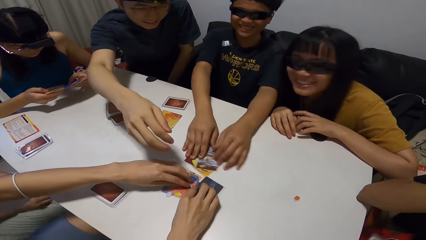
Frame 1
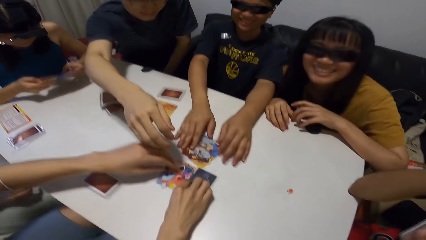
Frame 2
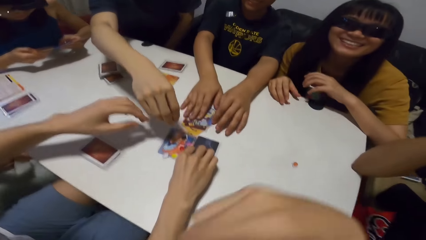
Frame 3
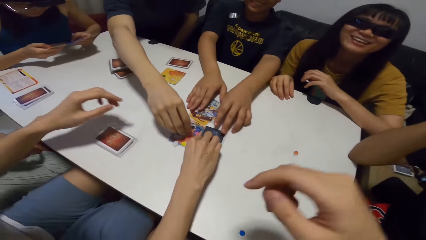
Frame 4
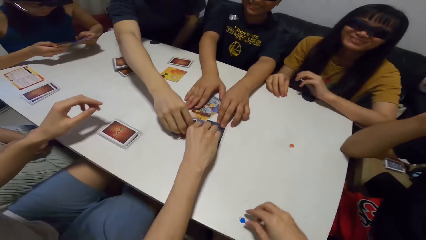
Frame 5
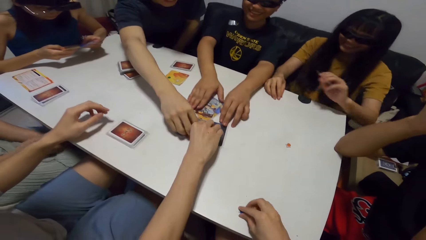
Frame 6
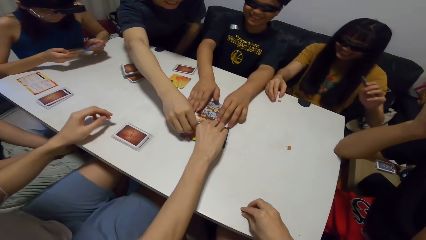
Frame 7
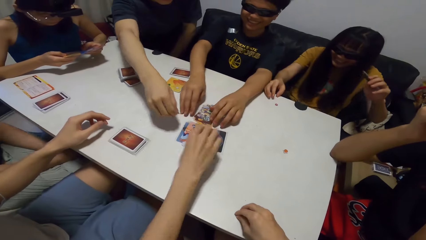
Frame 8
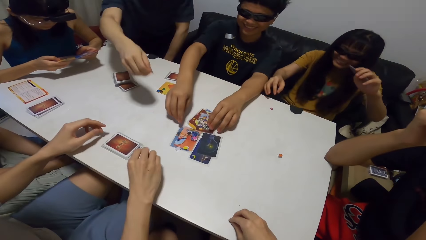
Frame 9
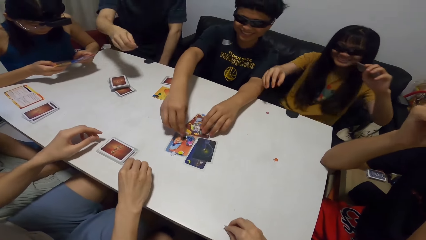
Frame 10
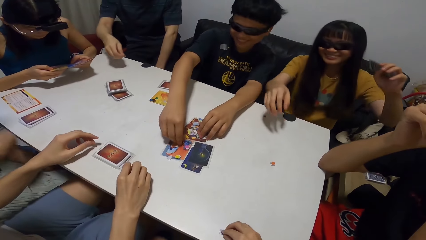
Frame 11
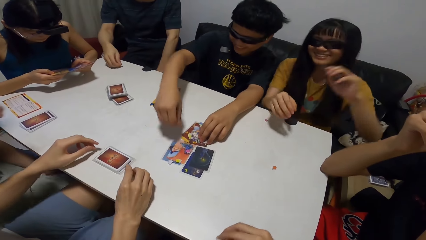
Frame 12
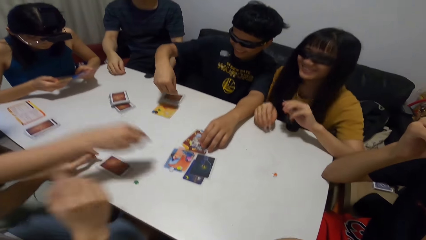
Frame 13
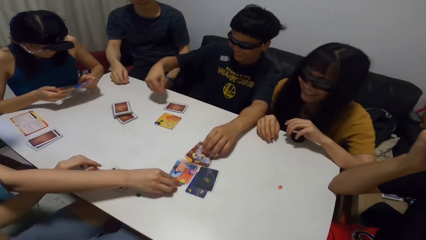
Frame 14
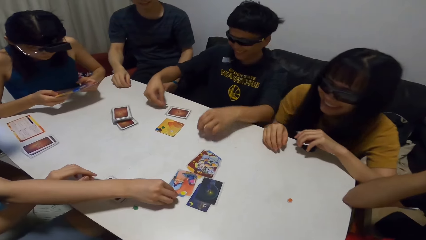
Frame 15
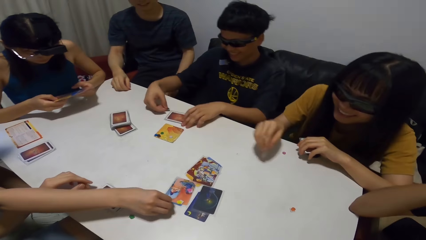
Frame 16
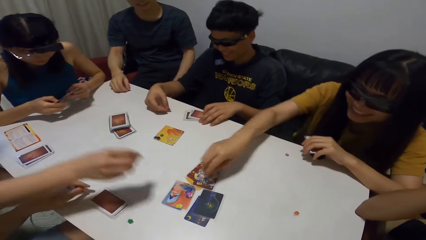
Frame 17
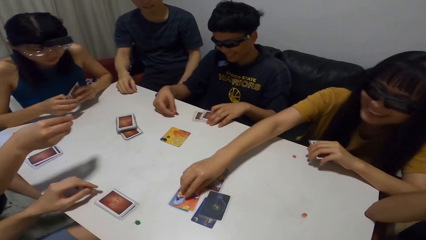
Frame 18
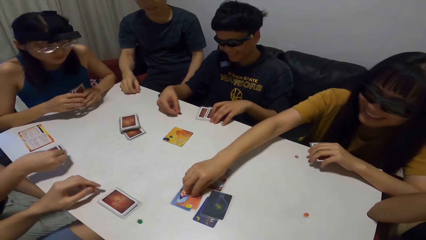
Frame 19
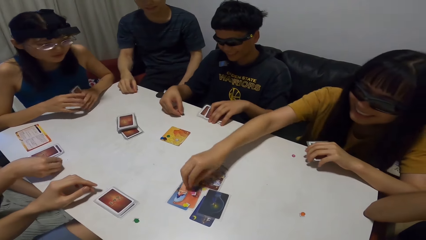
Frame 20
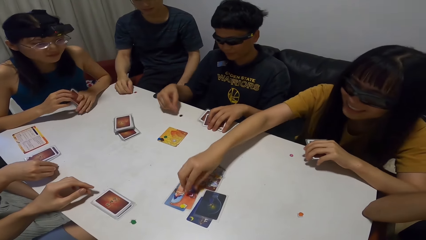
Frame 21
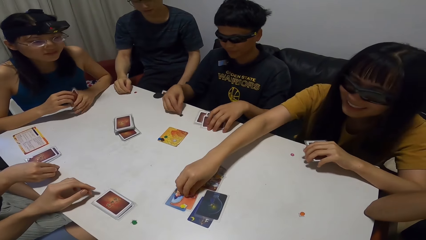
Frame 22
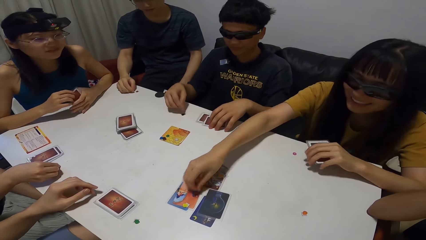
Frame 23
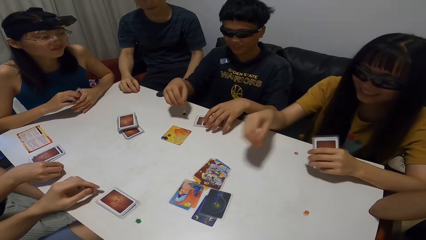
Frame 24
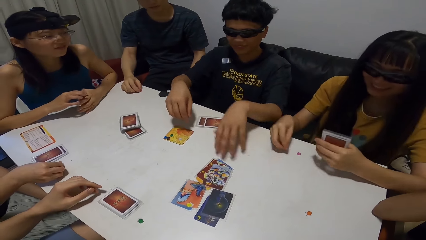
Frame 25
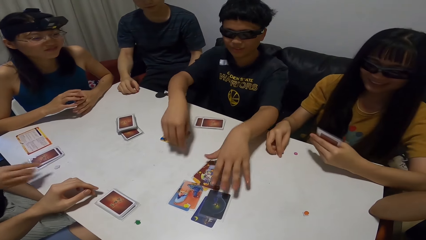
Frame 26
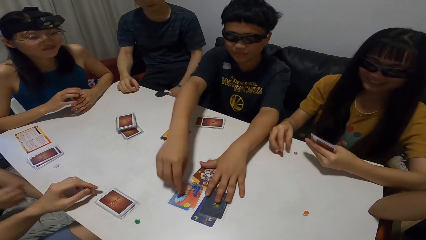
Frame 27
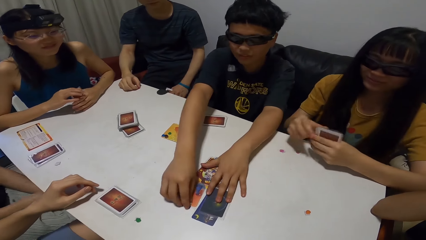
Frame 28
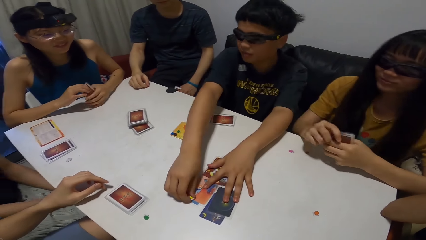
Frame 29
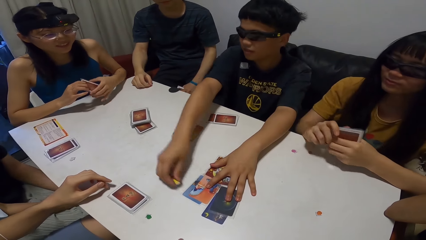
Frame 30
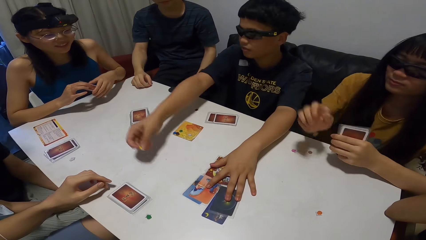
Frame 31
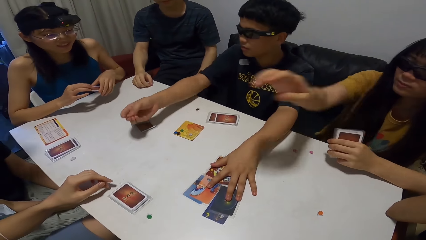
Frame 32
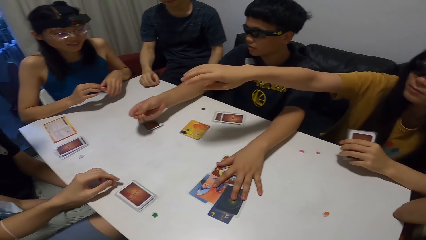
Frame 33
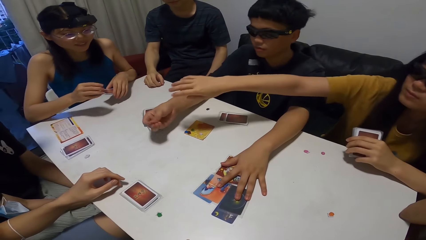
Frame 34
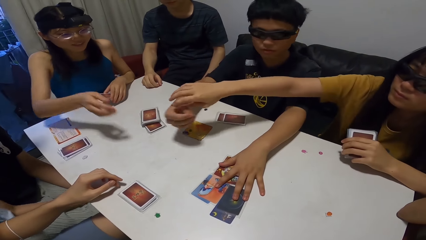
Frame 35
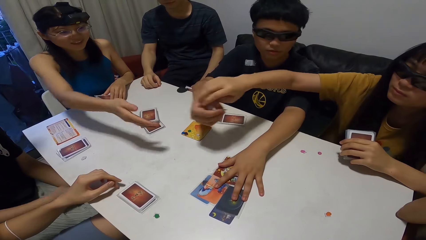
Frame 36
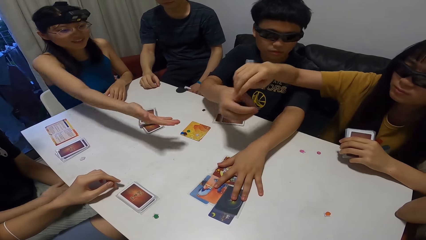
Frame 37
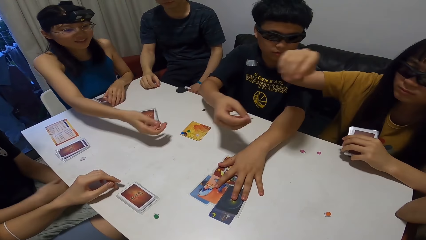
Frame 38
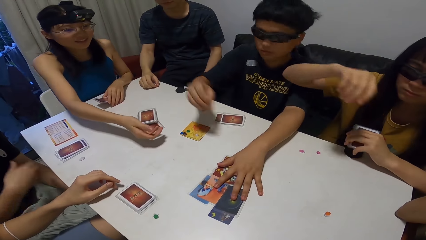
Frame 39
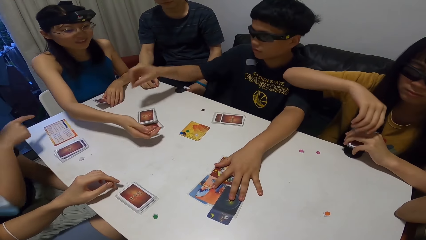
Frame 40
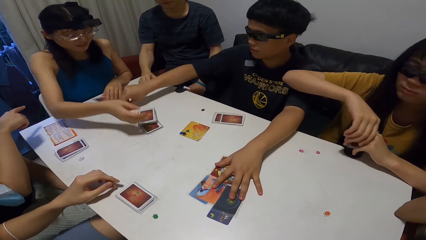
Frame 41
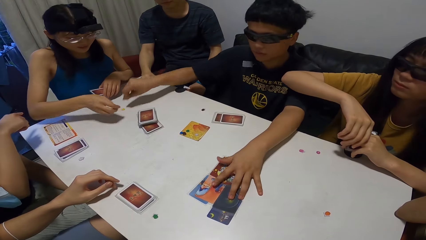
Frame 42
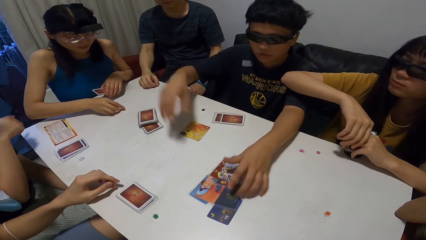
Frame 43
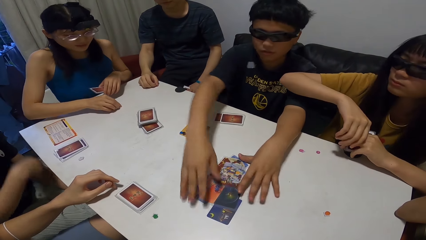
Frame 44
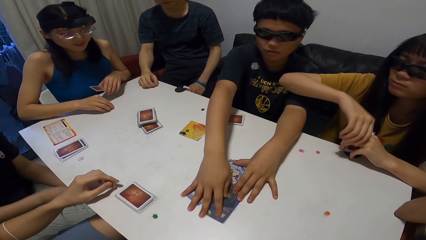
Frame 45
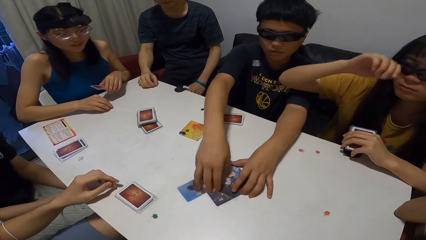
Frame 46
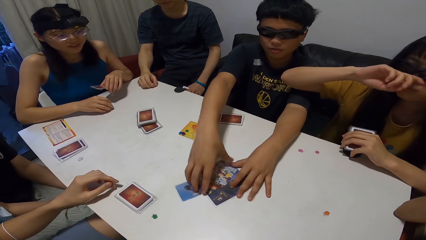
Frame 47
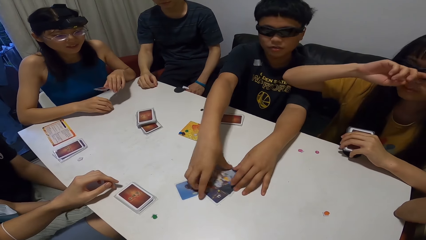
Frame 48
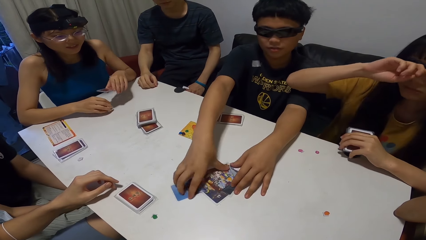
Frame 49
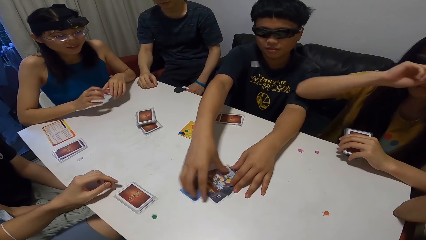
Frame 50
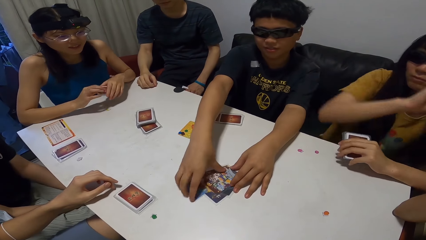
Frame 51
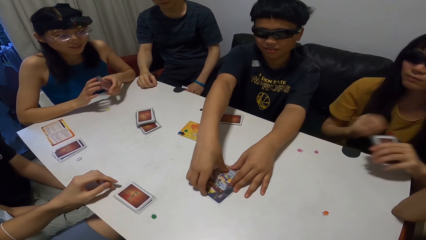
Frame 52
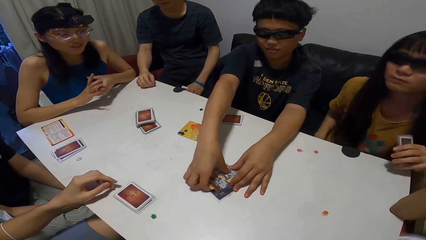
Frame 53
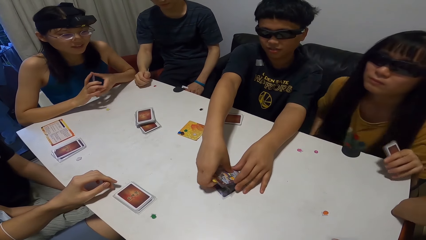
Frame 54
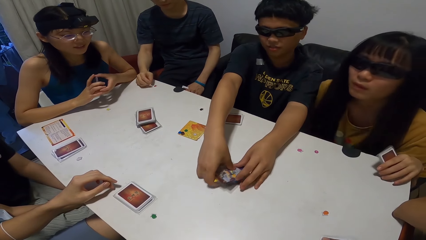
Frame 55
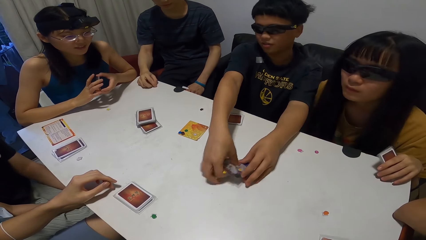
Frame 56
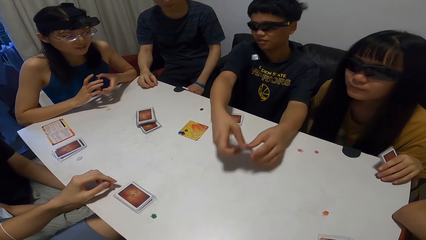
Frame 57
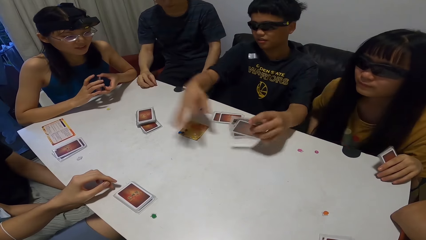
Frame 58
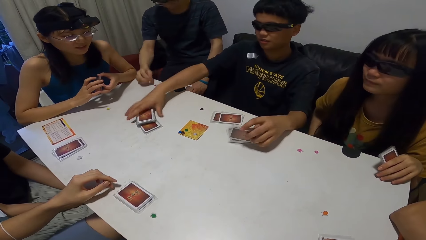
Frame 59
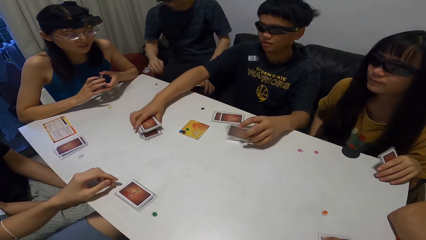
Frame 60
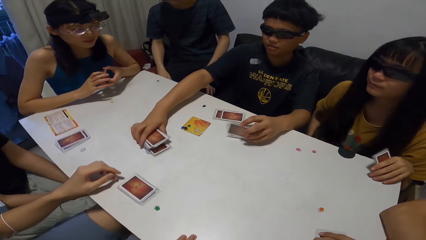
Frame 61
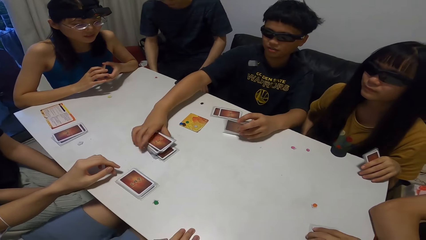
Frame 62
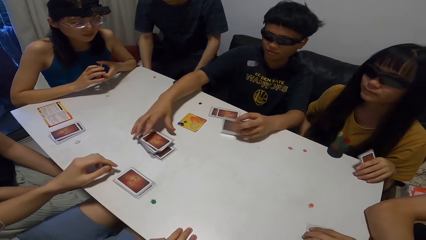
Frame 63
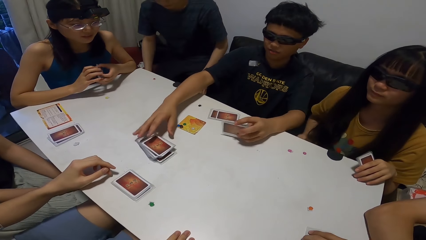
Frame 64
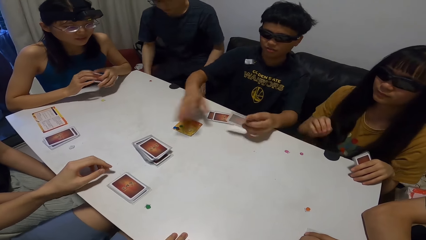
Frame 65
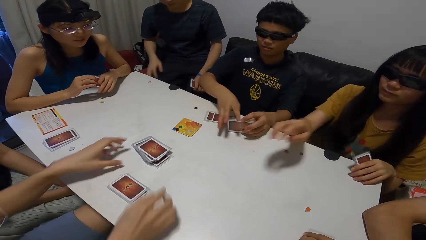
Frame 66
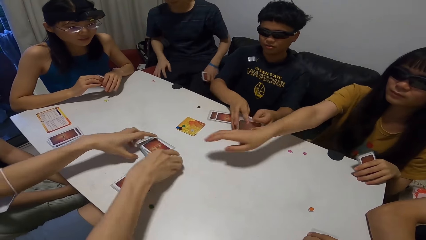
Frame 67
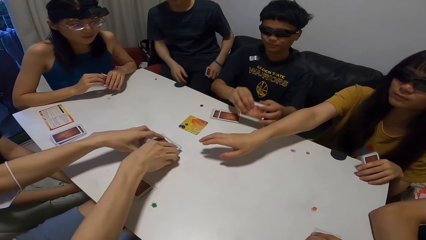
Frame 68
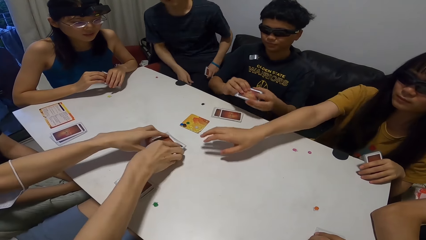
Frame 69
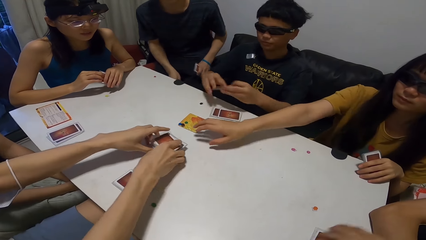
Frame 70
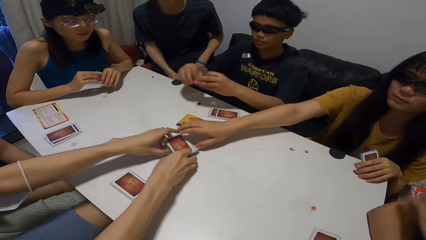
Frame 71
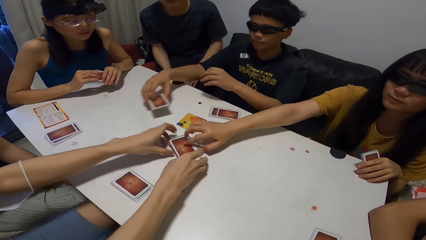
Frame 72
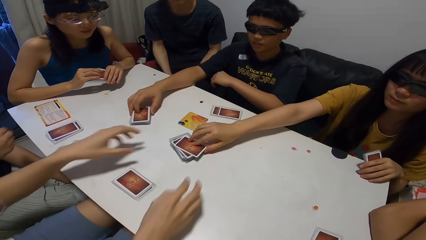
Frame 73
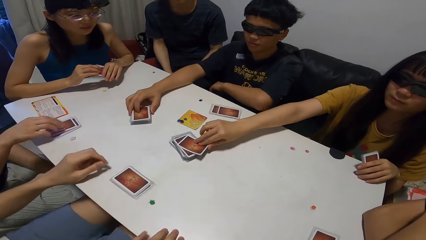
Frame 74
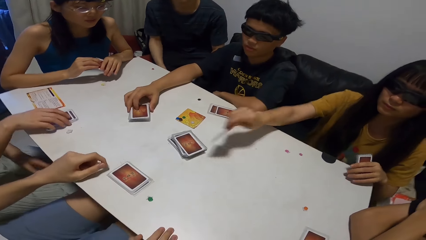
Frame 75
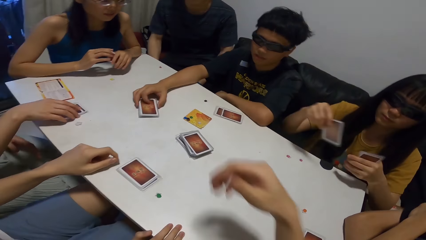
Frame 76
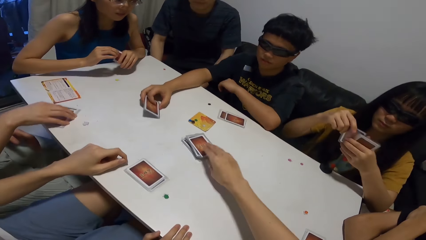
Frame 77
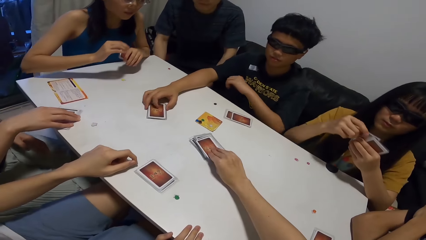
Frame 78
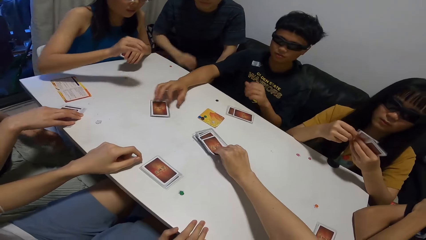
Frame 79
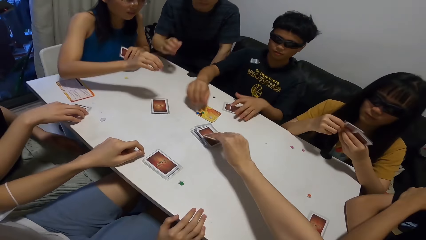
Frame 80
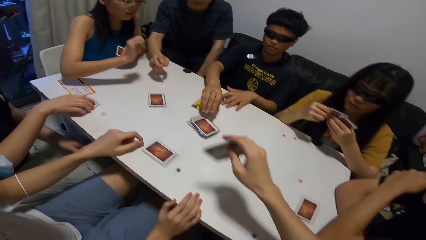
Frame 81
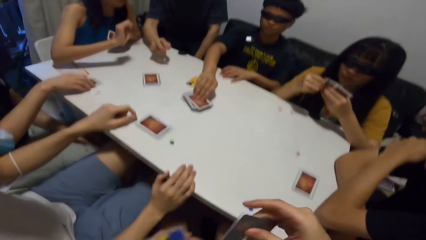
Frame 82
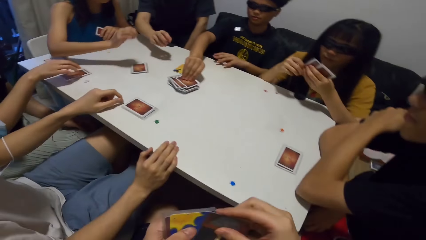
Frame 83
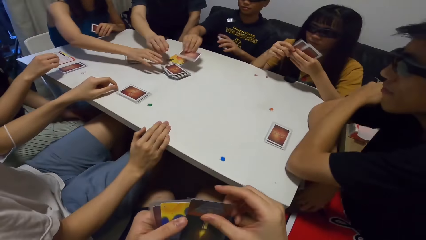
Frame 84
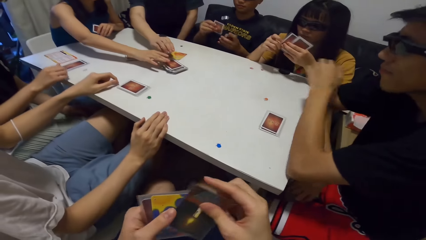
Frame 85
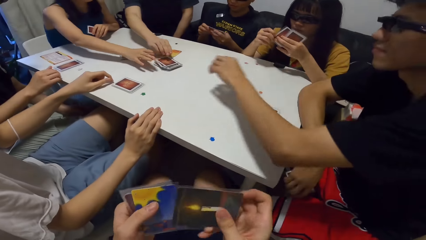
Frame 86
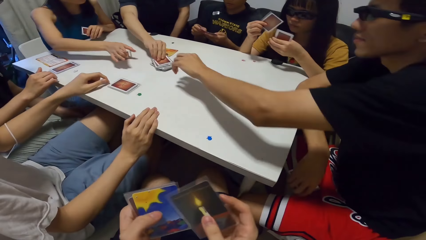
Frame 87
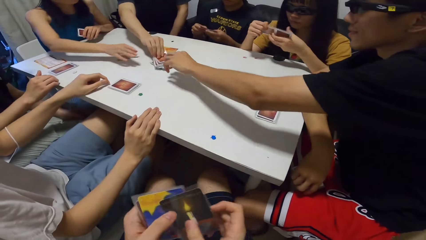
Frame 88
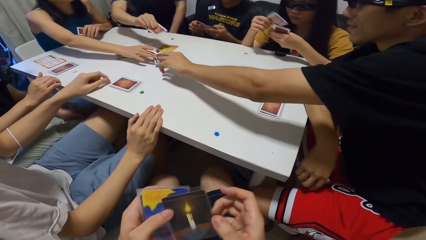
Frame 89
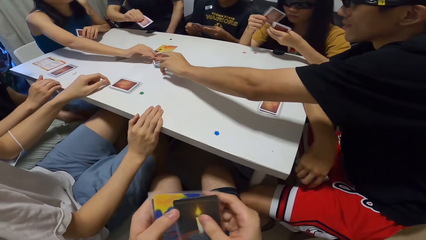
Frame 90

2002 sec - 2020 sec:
The camera wearer picks up a paper from the table. A man picks up the paper from the table. Another man drops the paper on the table. A third man picks up the paper from the table. A lady picks up the paper from the card. The third man drags cards from the table and drops the paper on the table. Another lady picks up the paper from the card. The first lady drops the paper on the table. A third lady hits her cards on the table. The third man drops the cards on the table. A woman picks up something. The second lady places the paper on the table. The third man picks up the paper from the table. The second lady stretches her hand towards the third lady. The first lady points at the third lady. The third man drops the cards on the table. The third lady moves the paper on the table. The third man gathers the cards on the table. The second lady adjusts her glasses. The third man picks up the cards and packs the cards from the table. The first man adjusts his position. The third man moves a pile of cards on the table and packs the pile of cards from the table. A person holds cards. The second man moves the pile of cards towards the second lady. The second lady picks up a card from the pile of cards on the table. The third man places the pile of cards on the table. The first lady packs her cards from the table. The camera wearer picks up a card from the pile of cards on the table. The second lady checks through her cards. The third man picks up a card from the pile of cards on the table. The first man picks up a card from the table. The third man checks through his cards. The camera wearer checks through his cards.
